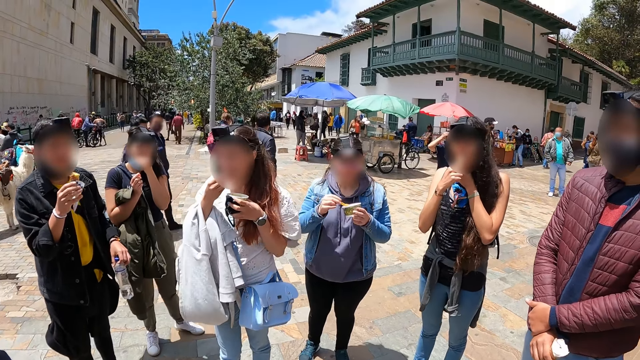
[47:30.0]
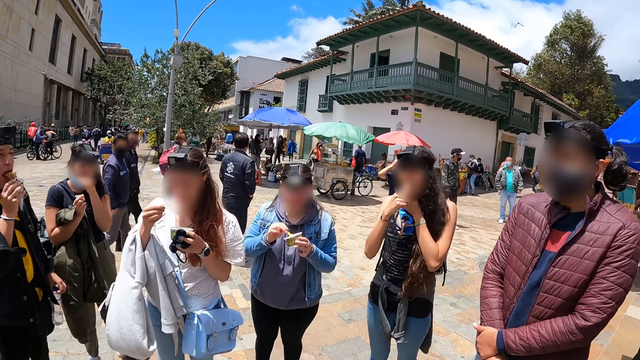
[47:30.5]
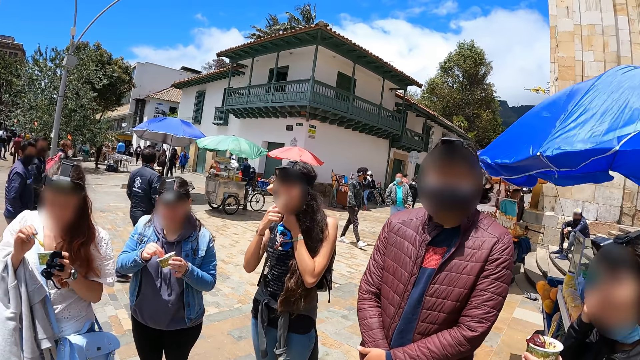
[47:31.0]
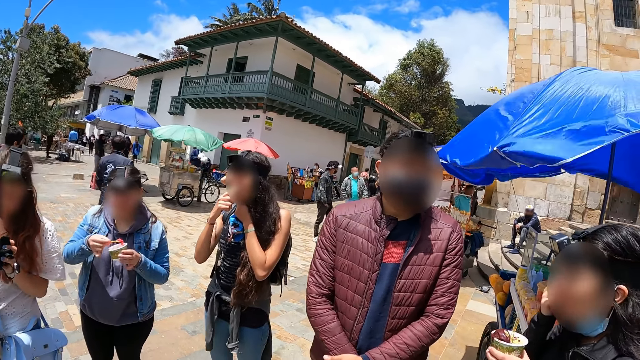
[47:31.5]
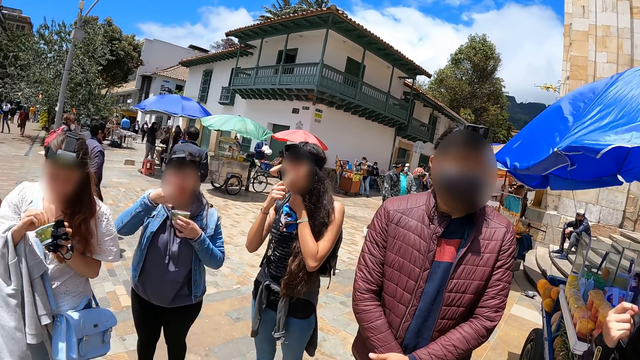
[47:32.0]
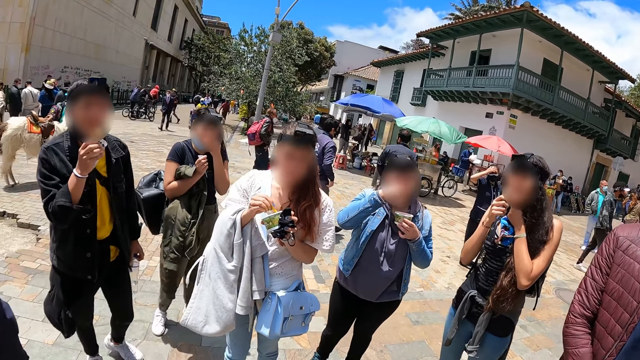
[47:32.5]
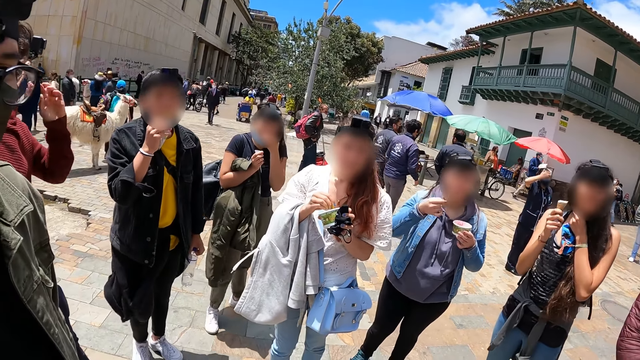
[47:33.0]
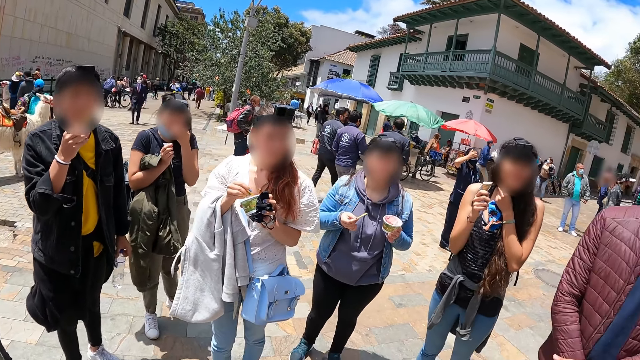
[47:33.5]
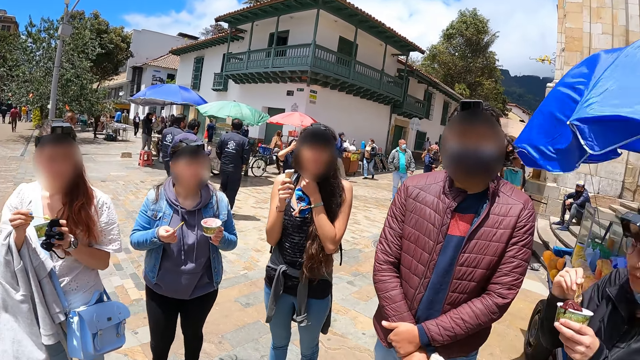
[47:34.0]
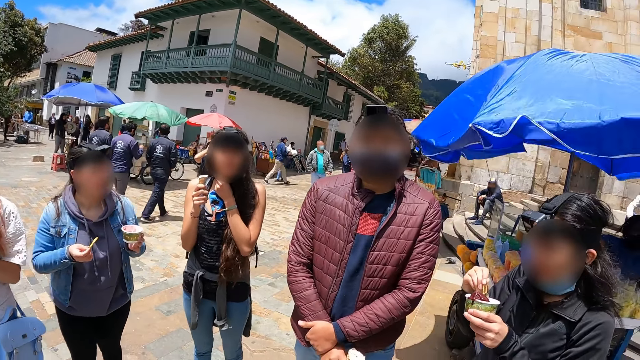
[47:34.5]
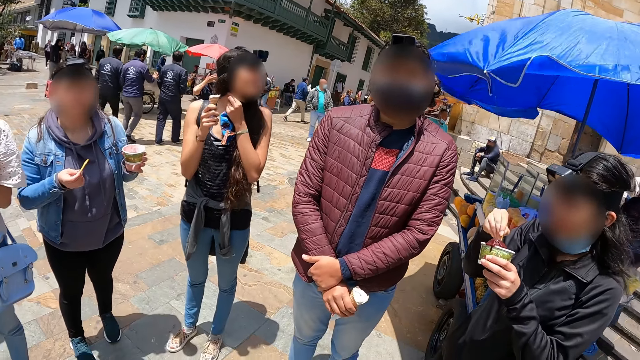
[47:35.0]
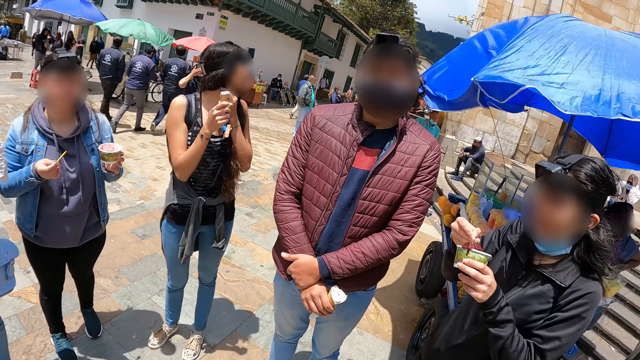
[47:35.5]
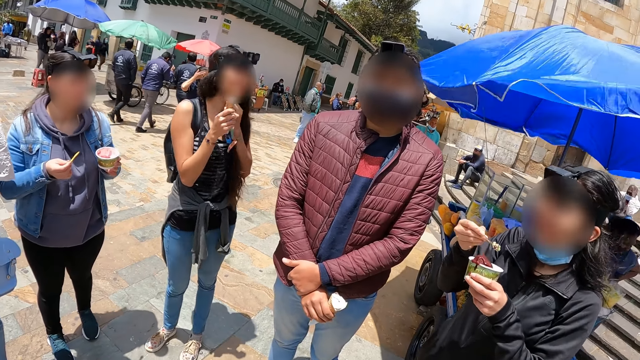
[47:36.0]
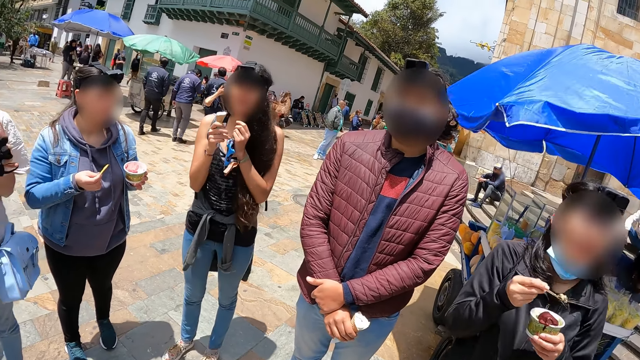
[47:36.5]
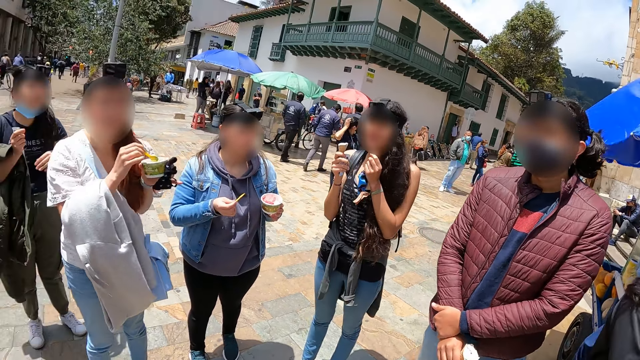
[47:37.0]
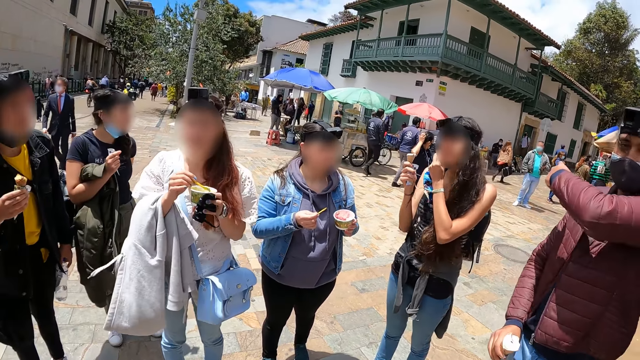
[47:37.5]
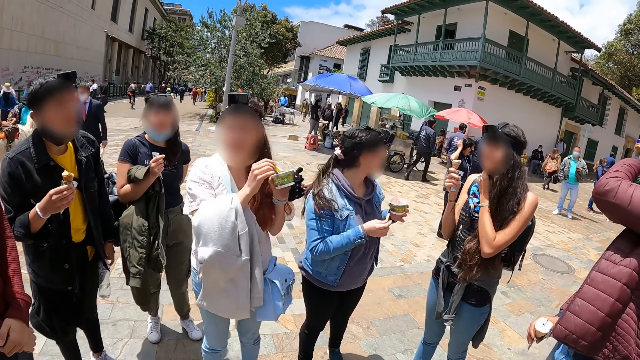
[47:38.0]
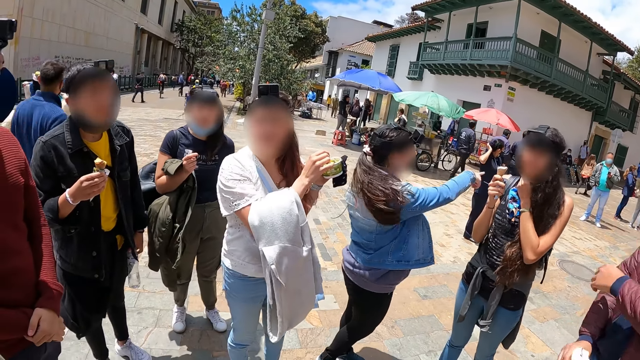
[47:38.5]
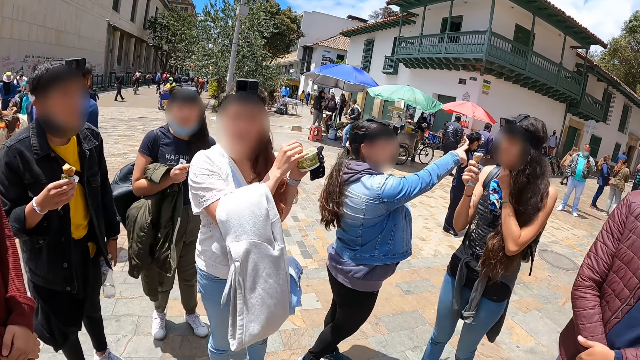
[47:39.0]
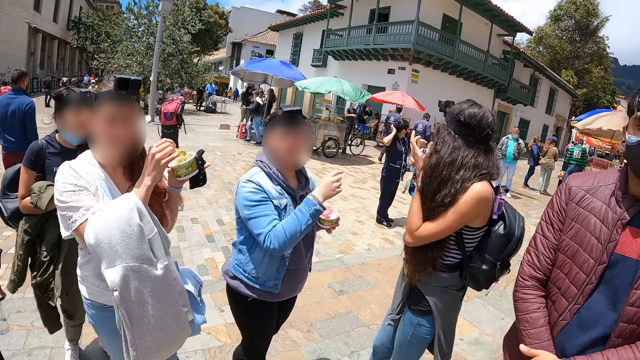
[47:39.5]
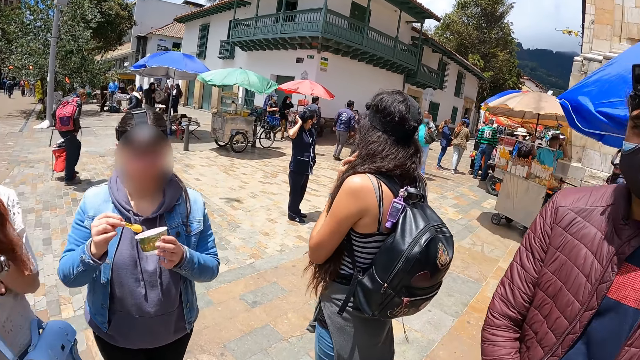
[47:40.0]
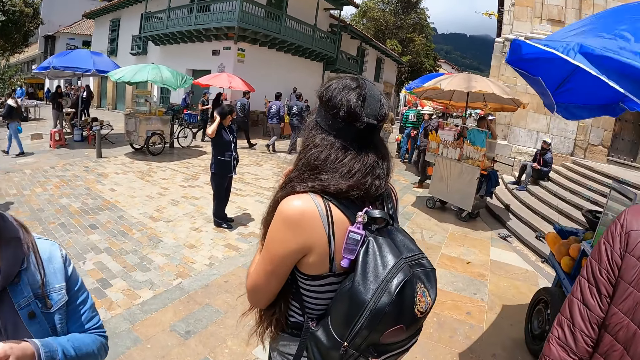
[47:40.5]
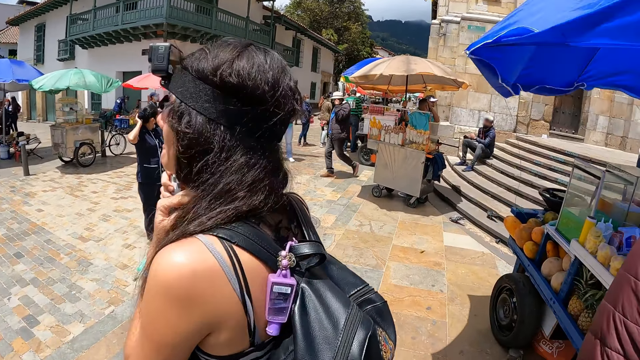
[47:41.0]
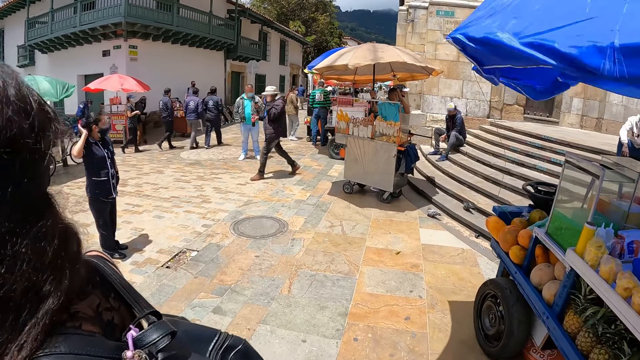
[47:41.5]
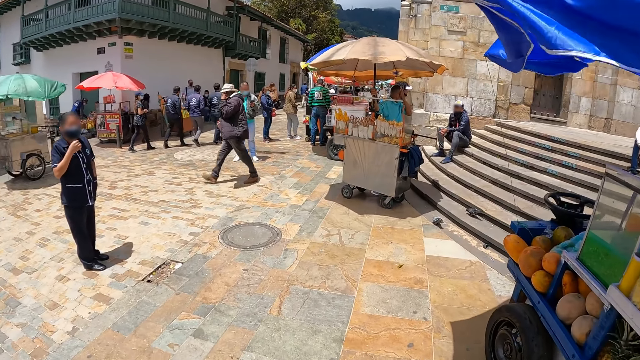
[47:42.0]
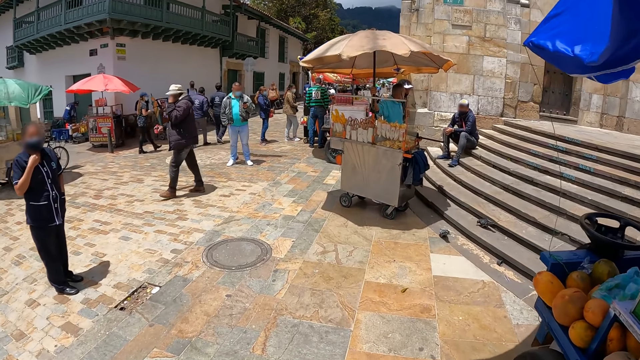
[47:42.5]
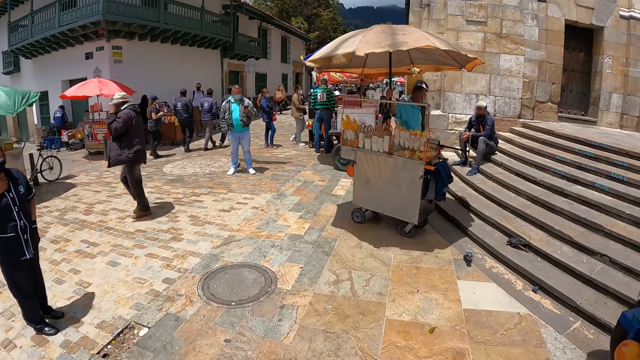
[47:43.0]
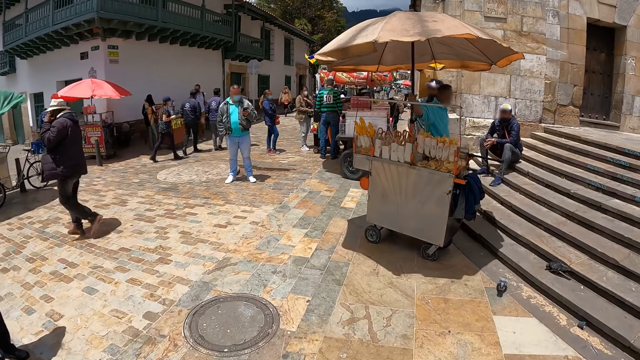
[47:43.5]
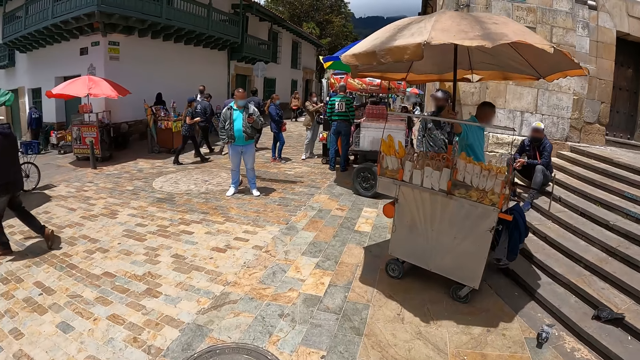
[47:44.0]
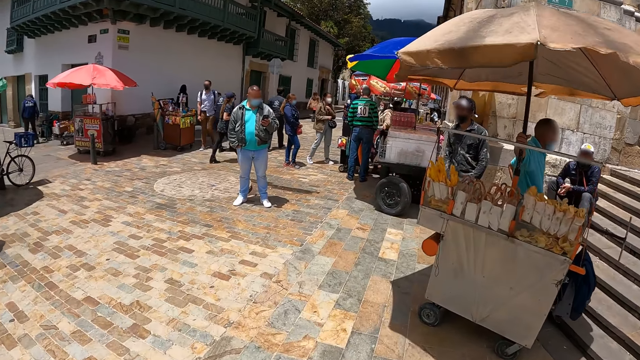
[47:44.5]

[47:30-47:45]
A person eats the ice cream. Another person scoops the ice cream. A third person looks around. Another person points around the road. Yet another person points around the road. The camera wearer walks around the park on the road.

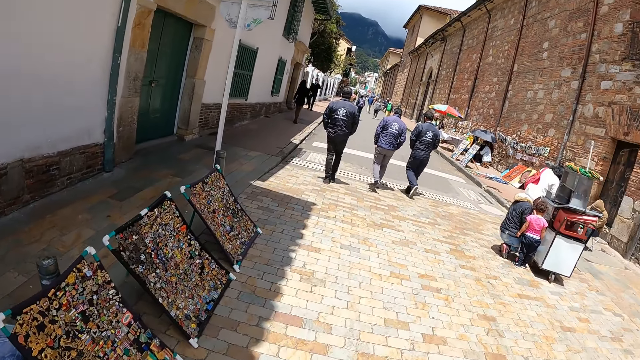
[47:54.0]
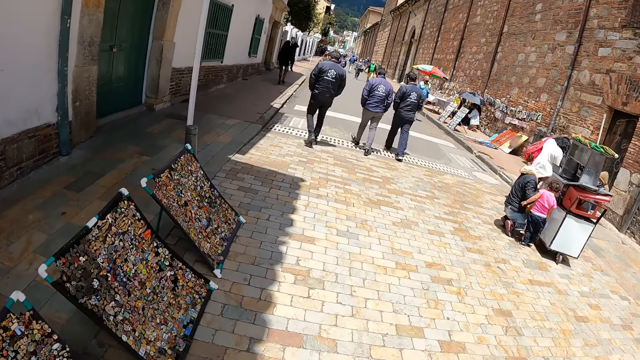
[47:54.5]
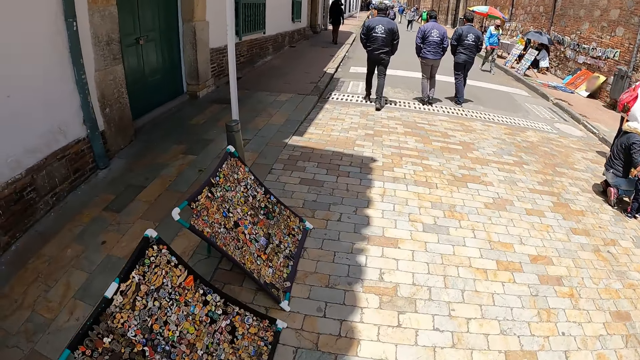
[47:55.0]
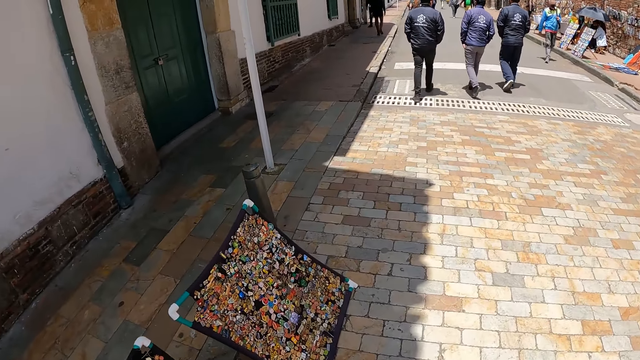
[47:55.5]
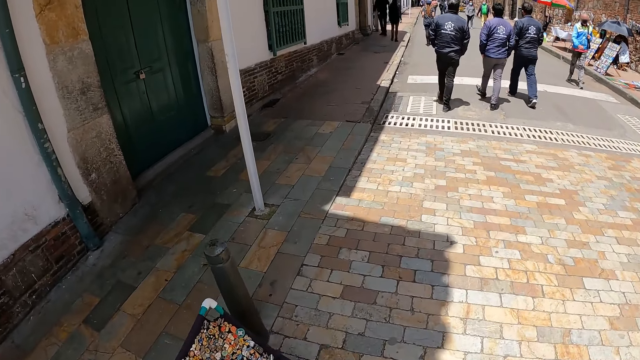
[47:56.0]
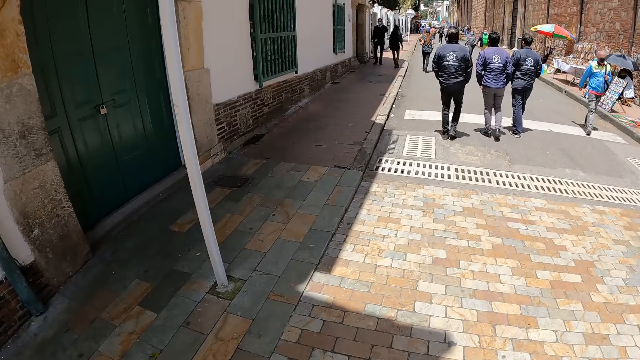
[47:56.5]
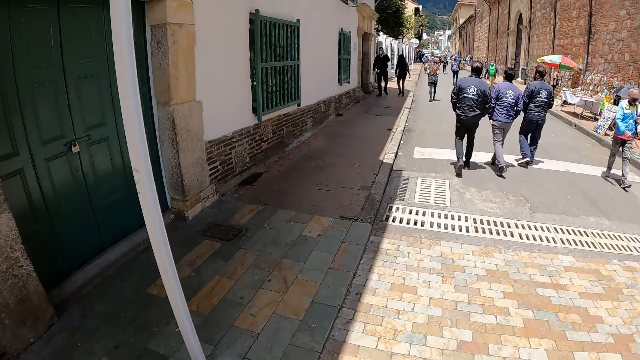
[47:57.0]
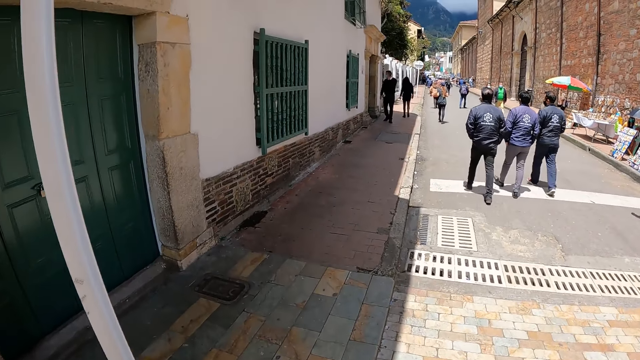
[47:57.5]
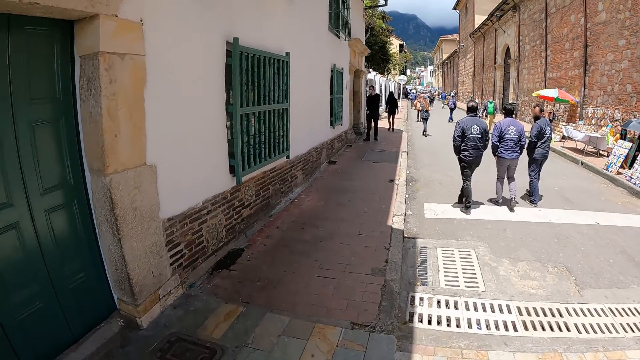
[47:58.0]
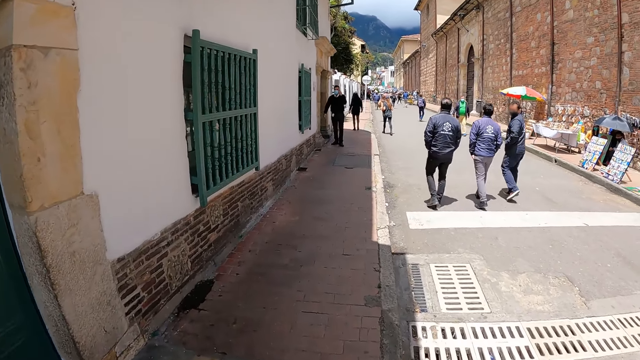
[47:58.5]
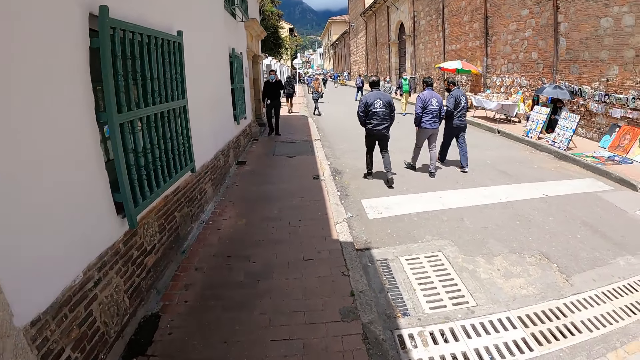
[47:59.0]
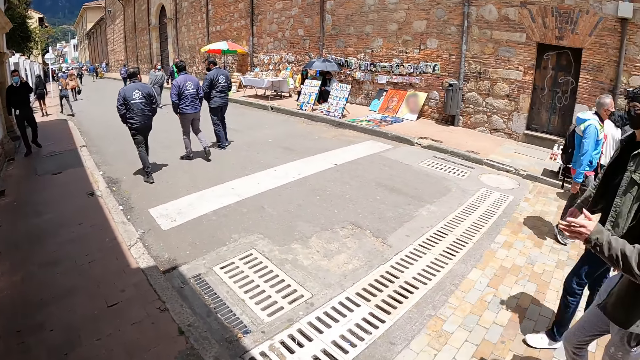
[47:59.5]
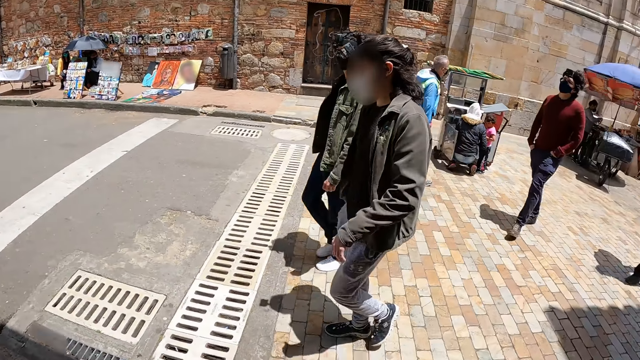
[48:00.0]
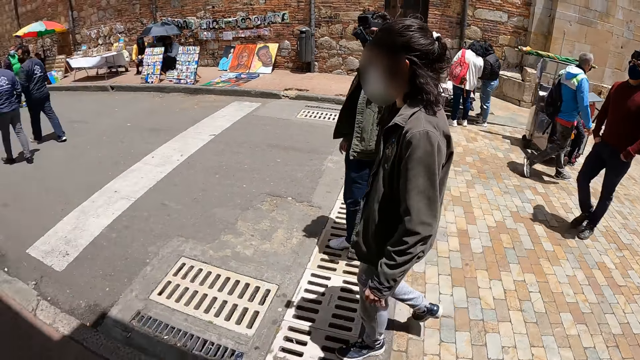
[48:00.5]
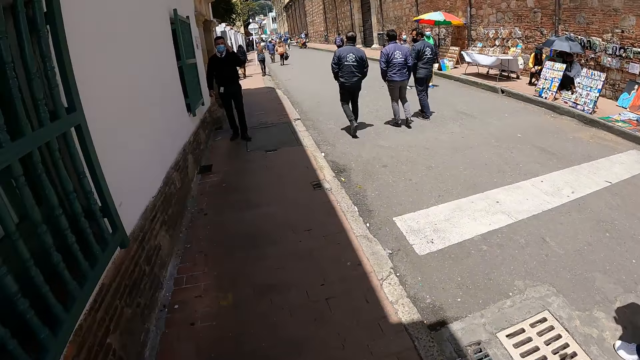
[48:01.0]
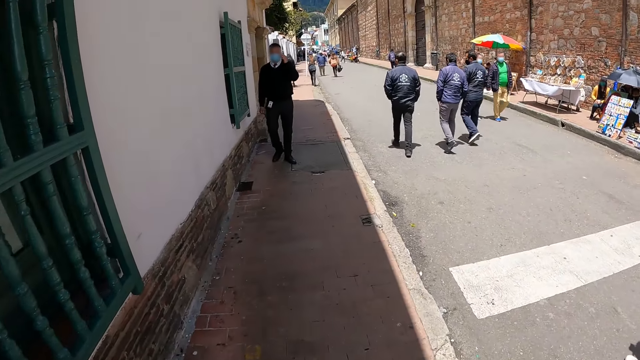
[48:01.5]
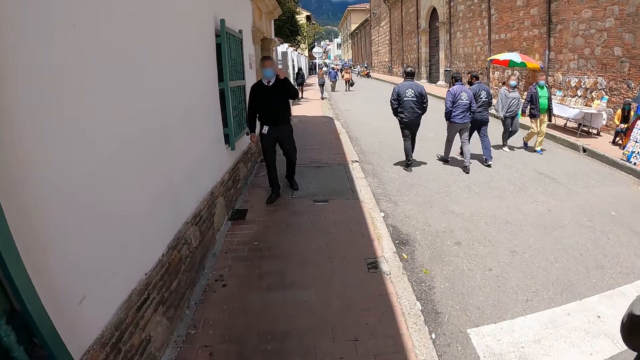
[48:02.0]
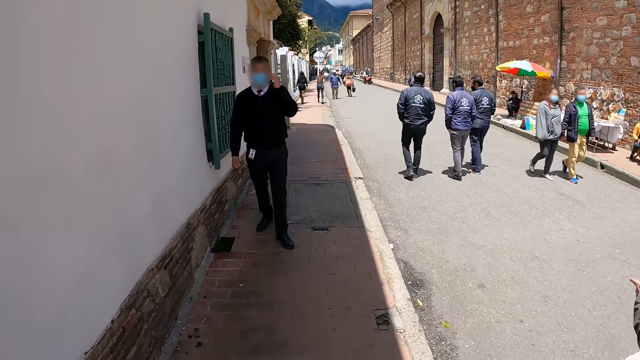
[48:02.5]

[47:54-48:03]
The camera wearer looks around.
